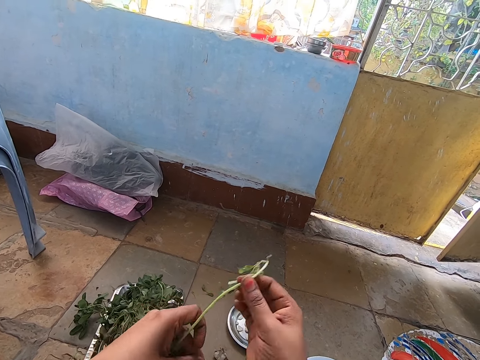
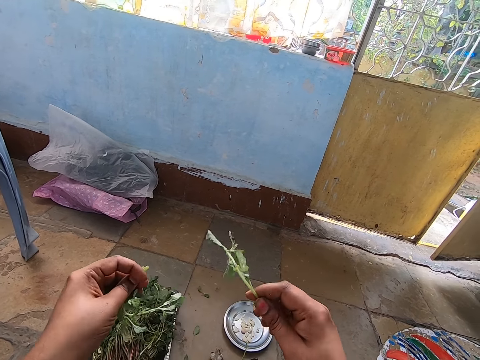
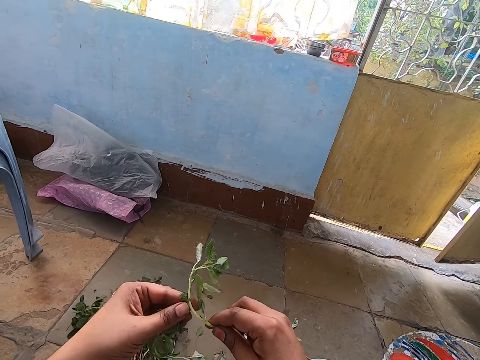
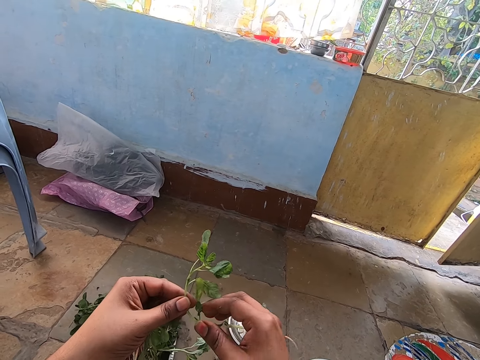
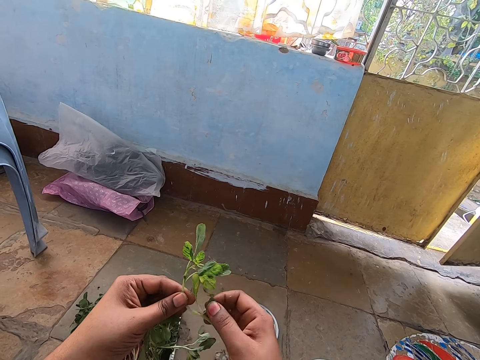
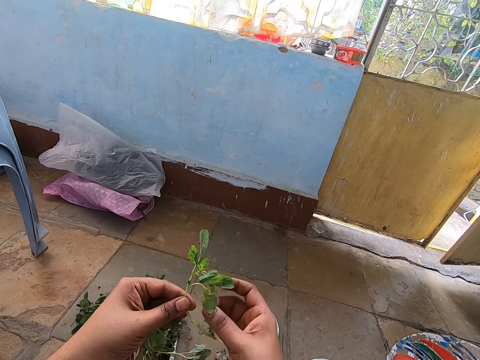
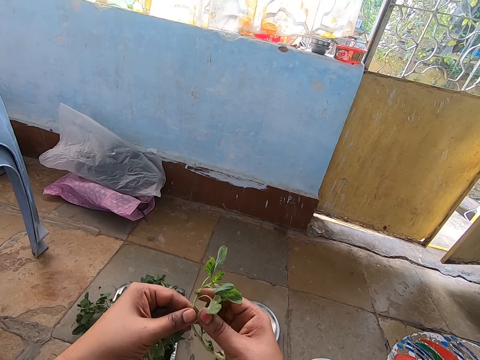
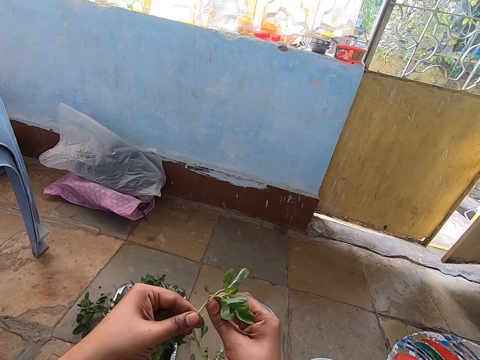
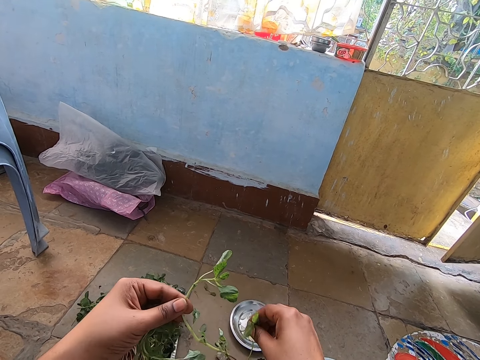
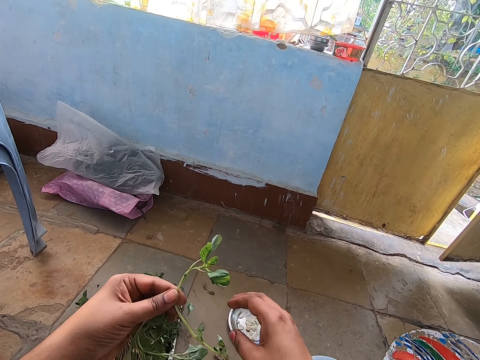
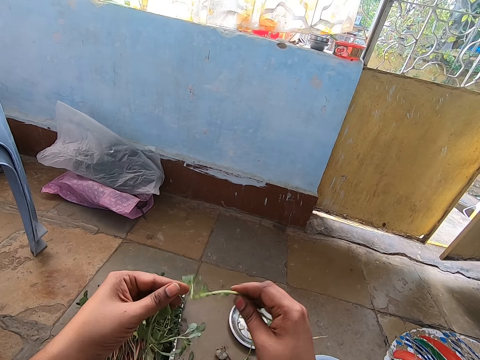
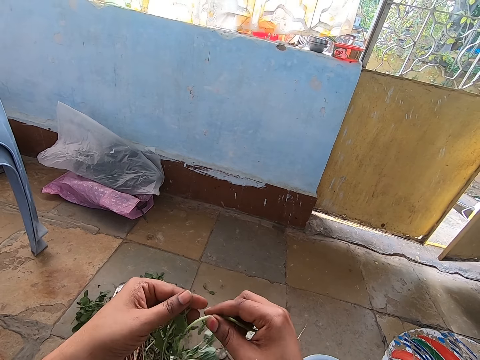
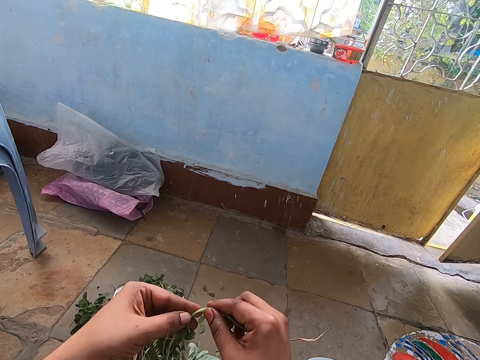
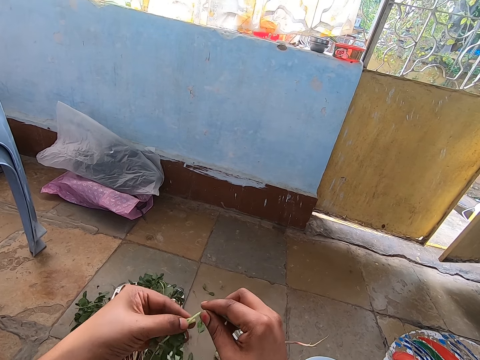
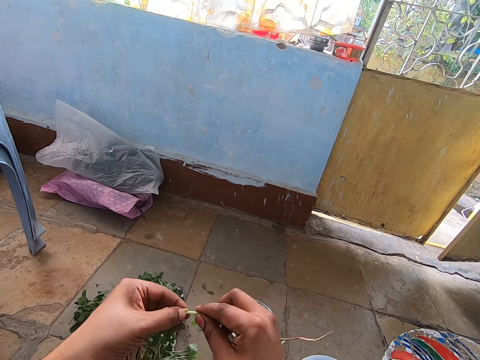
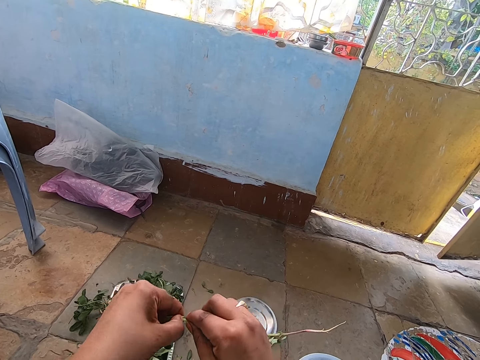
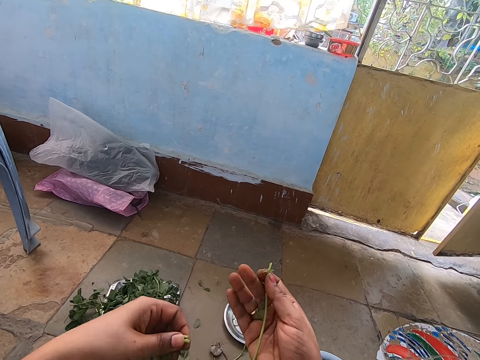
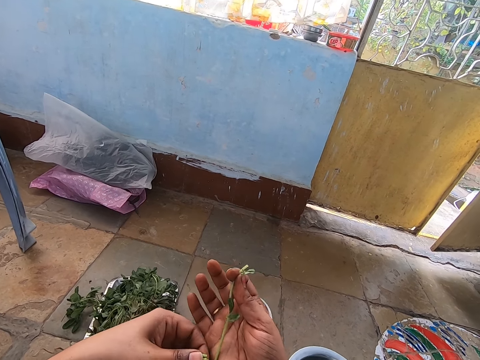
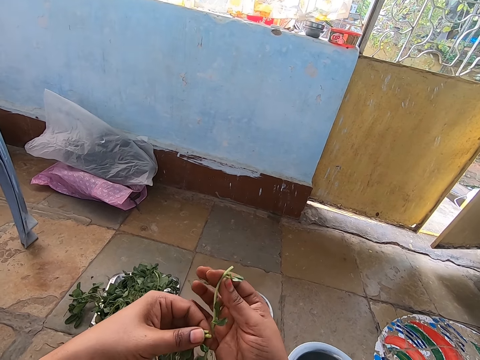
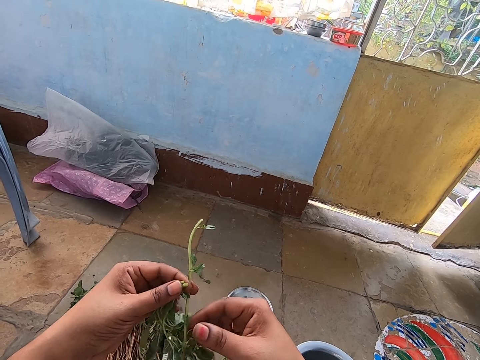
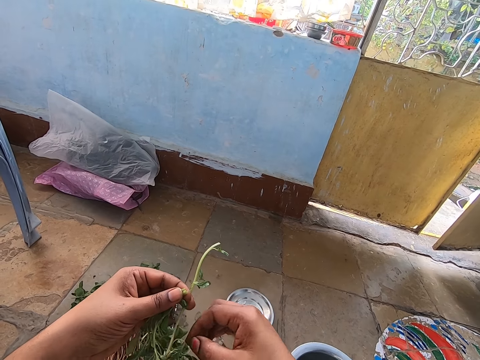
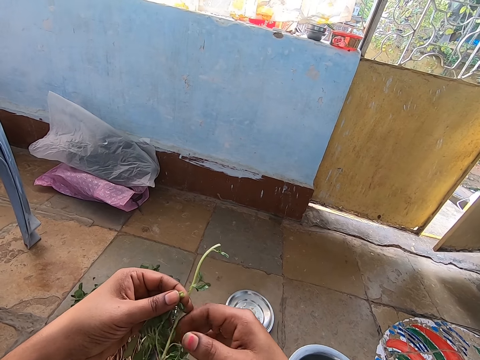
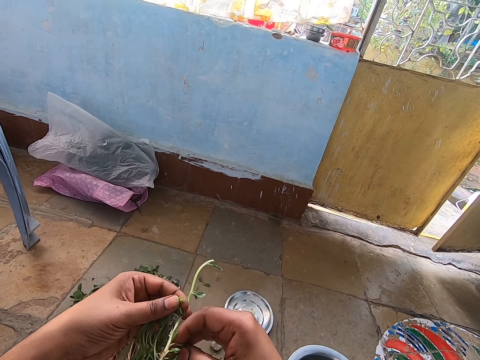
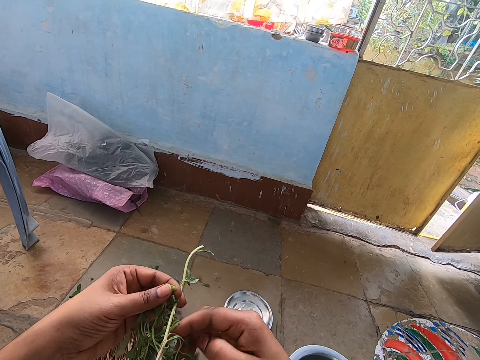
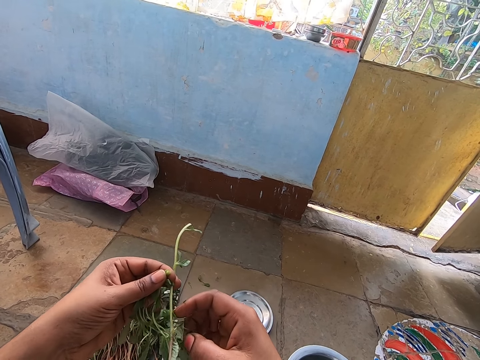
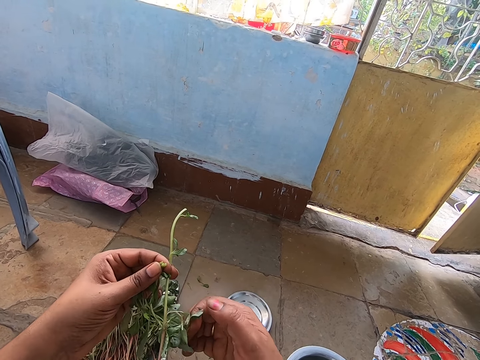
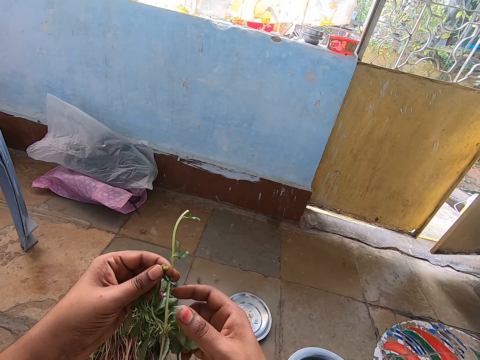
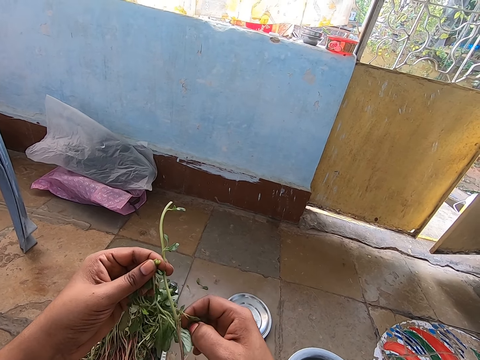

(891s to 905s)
The camera wearer picks a branch from her left hand with her right hand. She transfers the branch from her right hand to her left hand. She cuts a leaf from the branch in her left hand with her right hand. She drops the leaf on the floor with her right hand. She transfers the branch from her left hand to her right hand. She holds the branch in her right hand with her left hand. She cuts the branch in both her hands with her right hand. She transfers the branch from her right hand to her left hand. She pulls some leaves on the branch in her left hand with her right hand. She cuts vegetables with her hands.

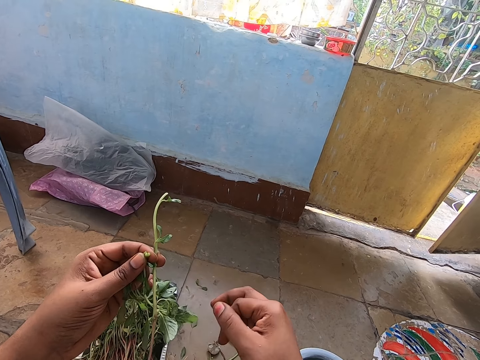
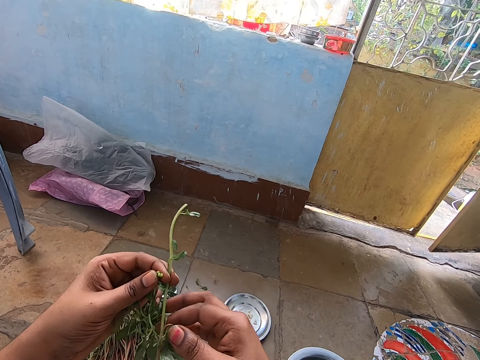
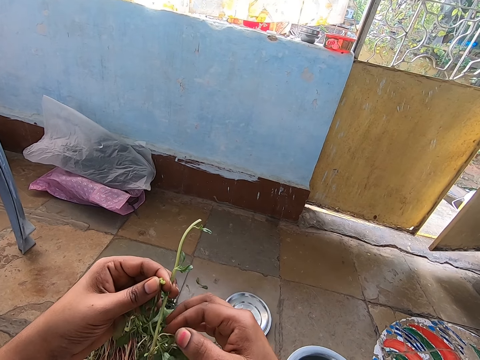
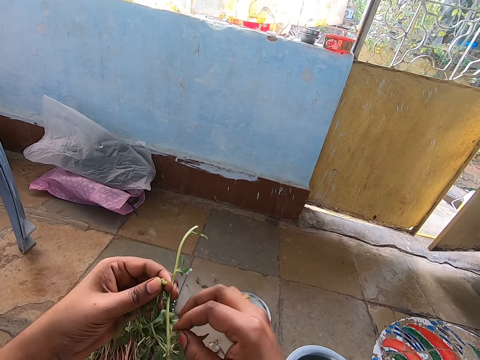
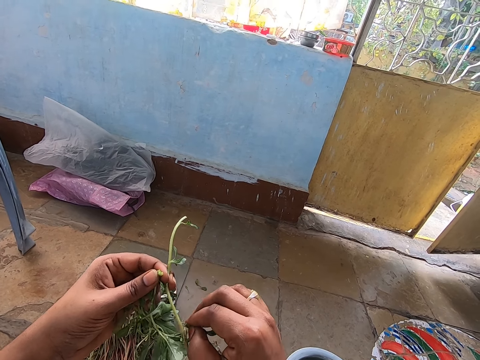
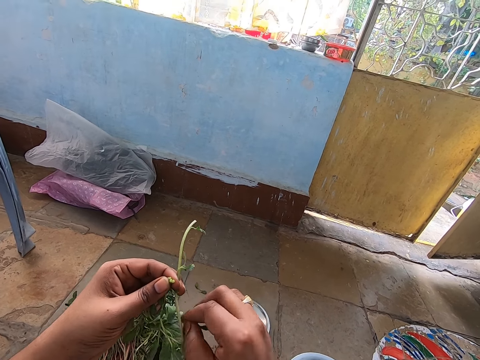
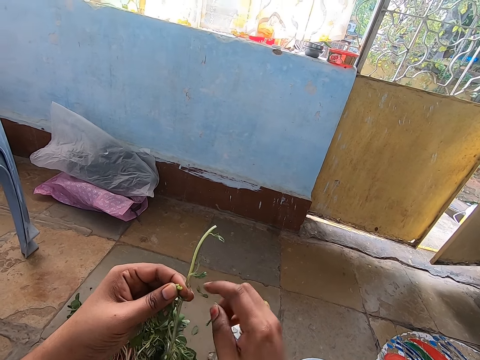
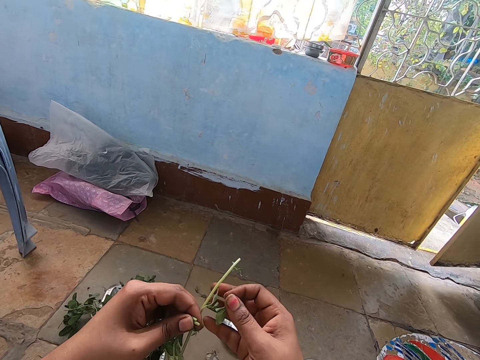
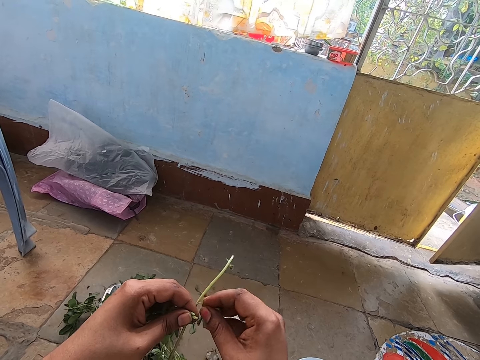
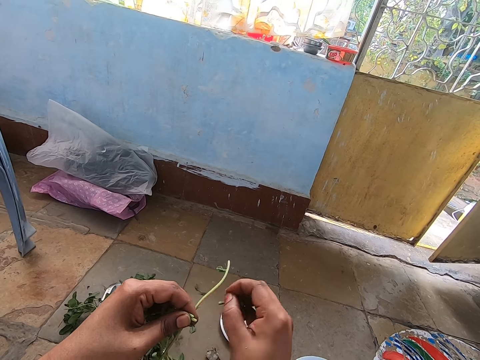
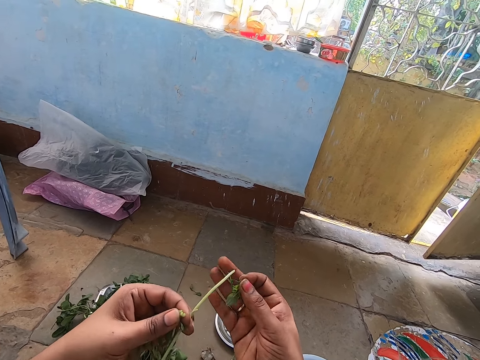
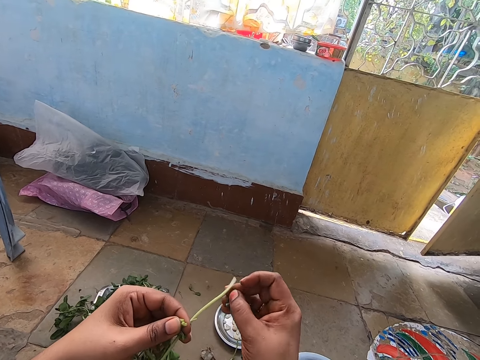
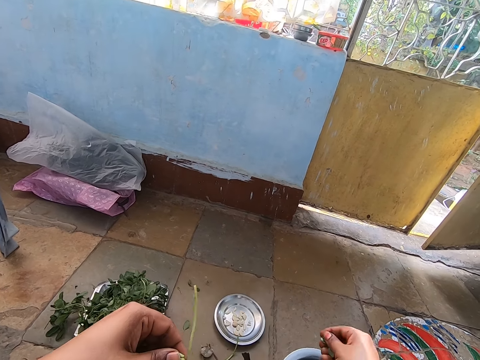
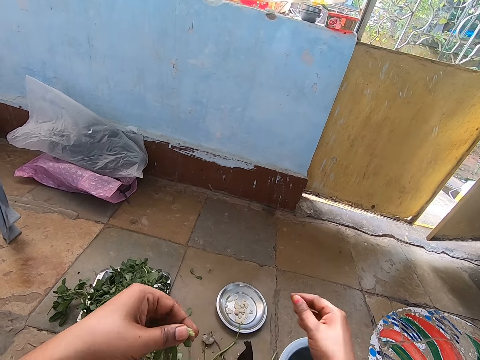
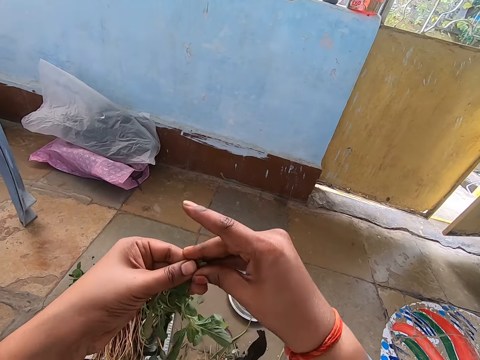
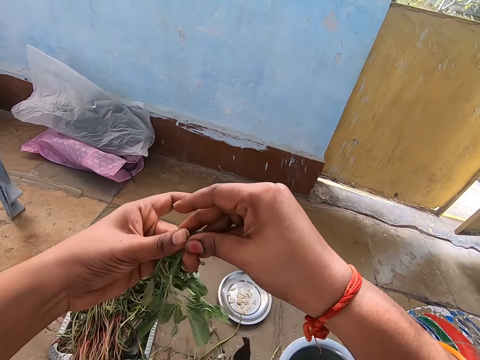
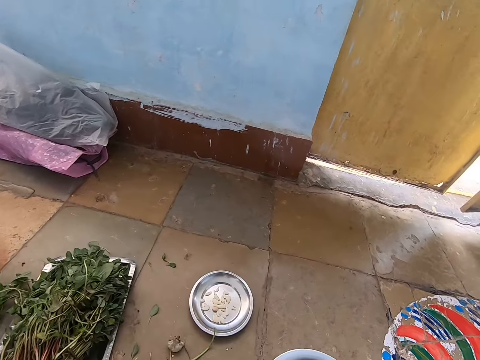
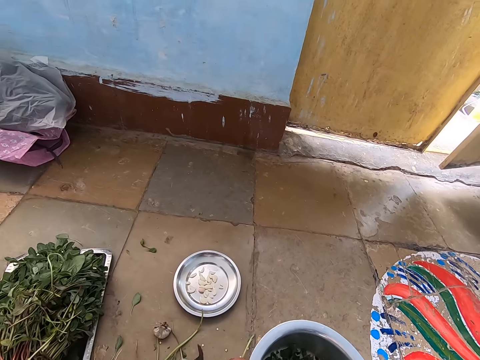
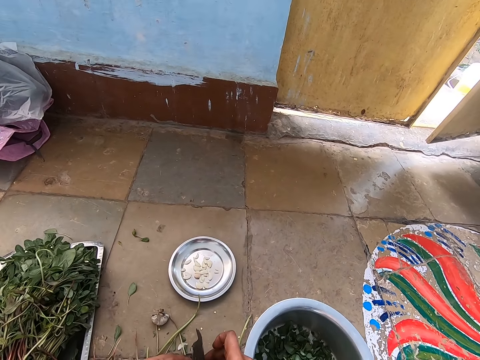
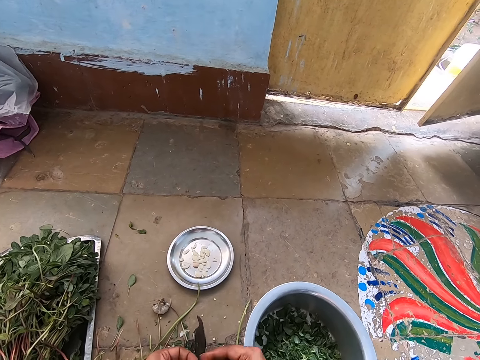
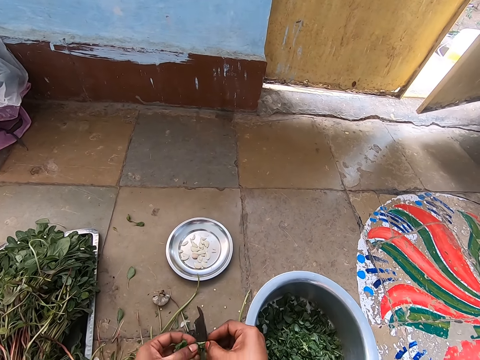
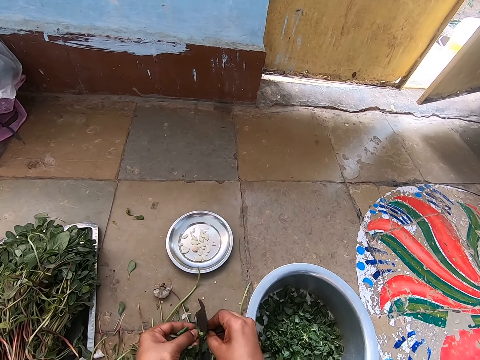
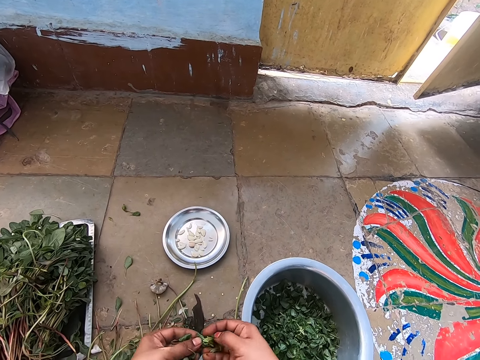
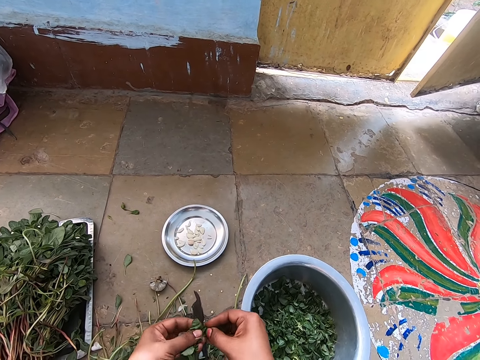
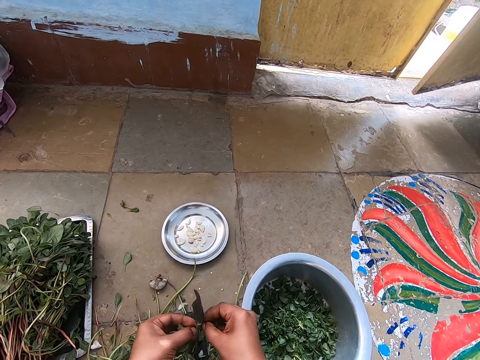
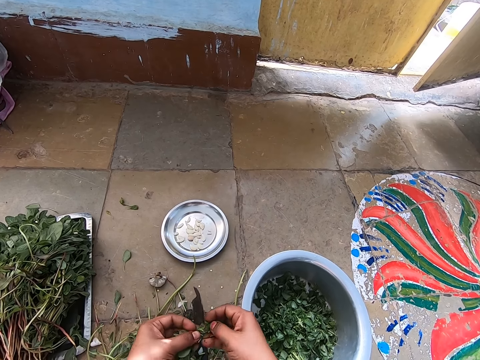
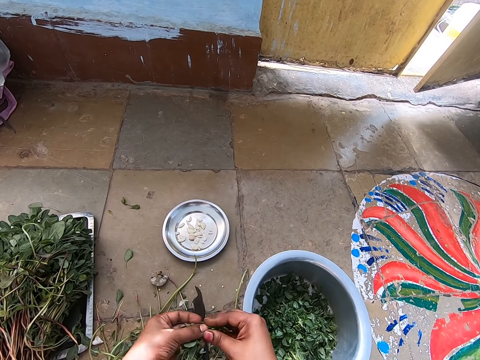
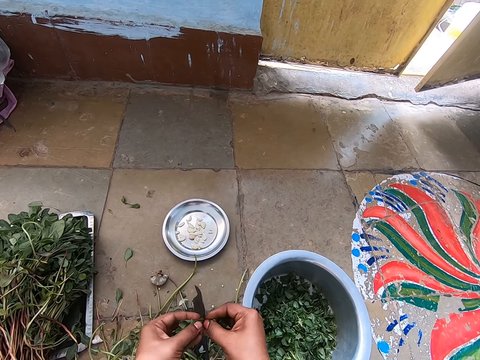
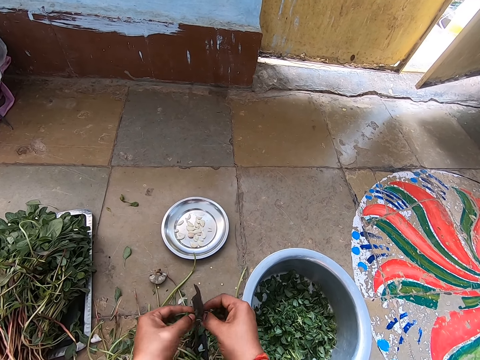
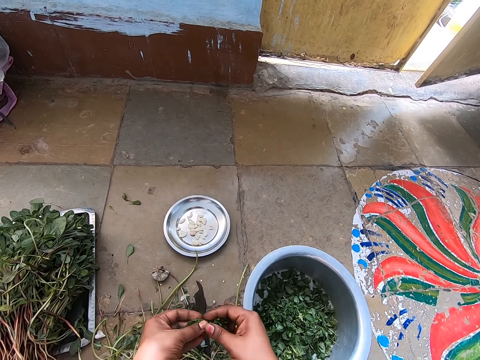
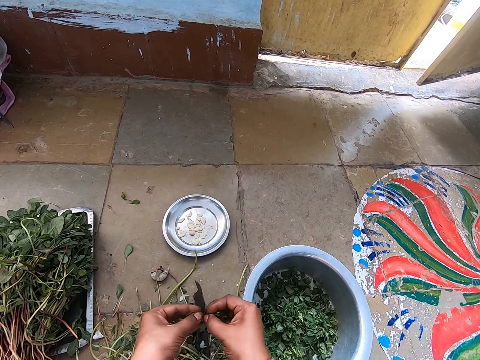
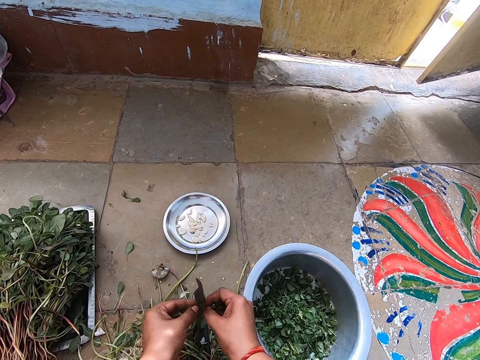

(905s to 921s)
The camera wearer cuts a leaf from the branch in her left hand with her right hand. She does this repeatedly. She drops the leaves in the bowl on the floor with her right hand. She holds the leaves in her left hand with both hands. She cuts the leaves in both hands with the iron on the floor.
